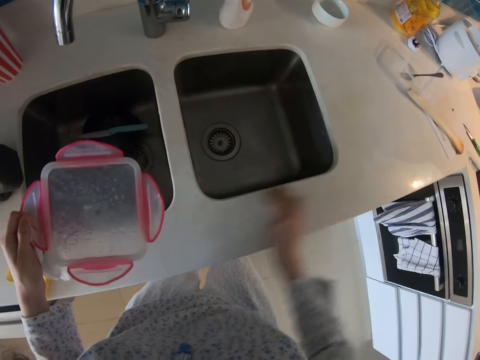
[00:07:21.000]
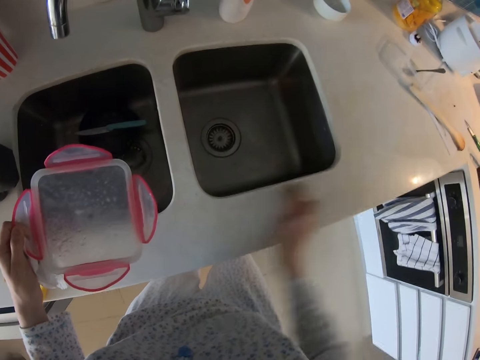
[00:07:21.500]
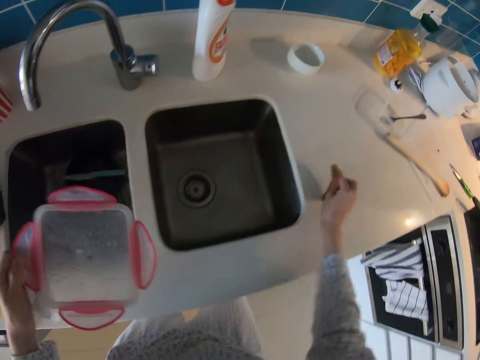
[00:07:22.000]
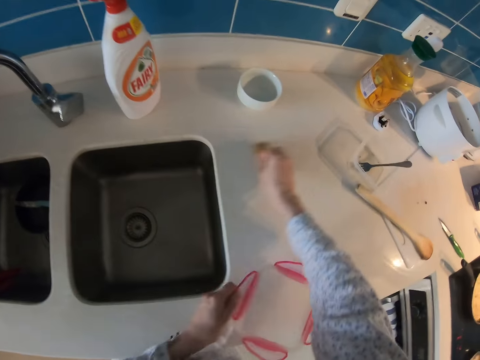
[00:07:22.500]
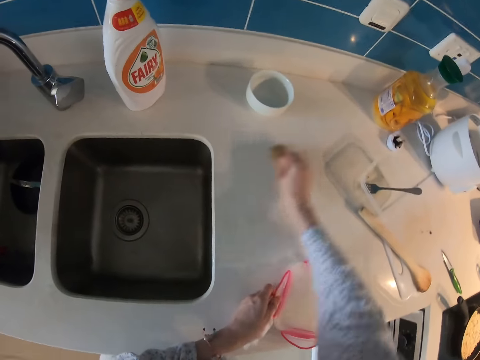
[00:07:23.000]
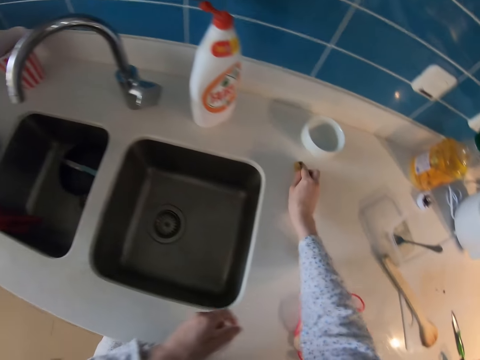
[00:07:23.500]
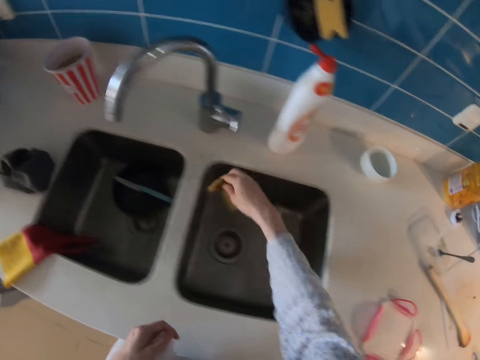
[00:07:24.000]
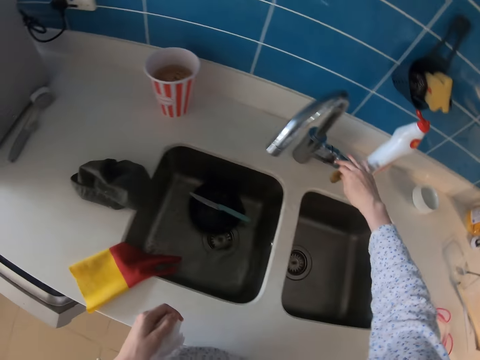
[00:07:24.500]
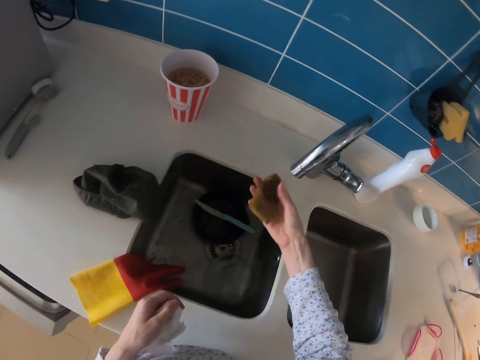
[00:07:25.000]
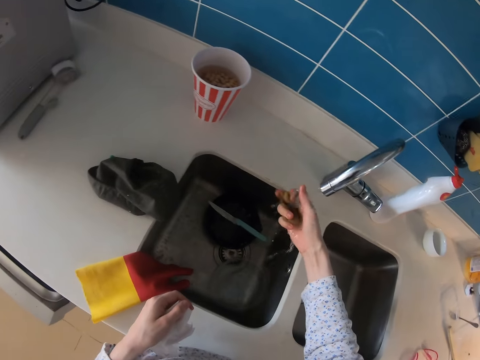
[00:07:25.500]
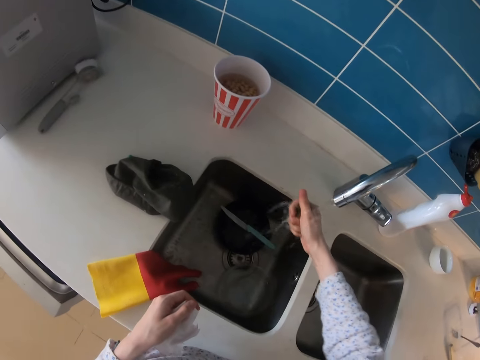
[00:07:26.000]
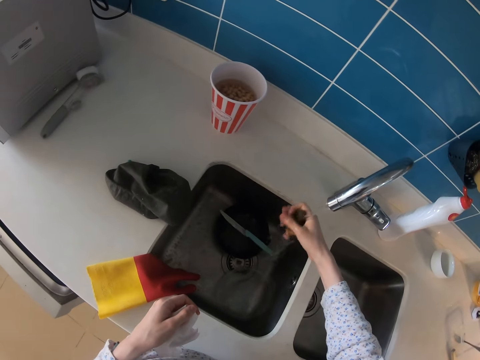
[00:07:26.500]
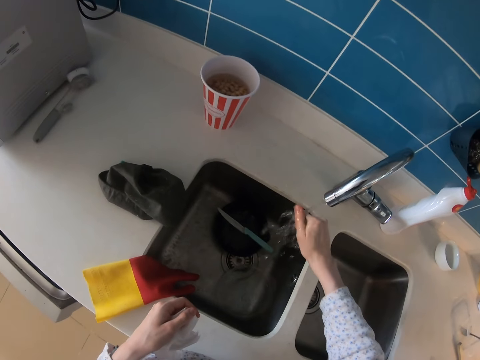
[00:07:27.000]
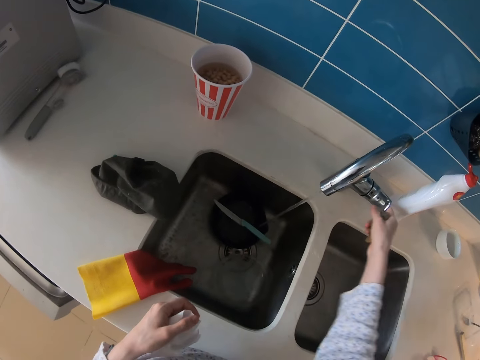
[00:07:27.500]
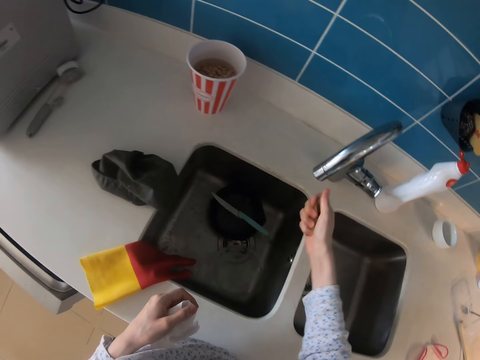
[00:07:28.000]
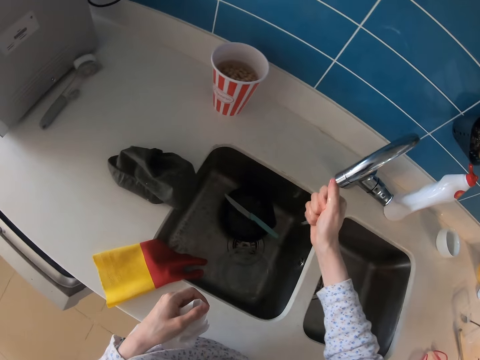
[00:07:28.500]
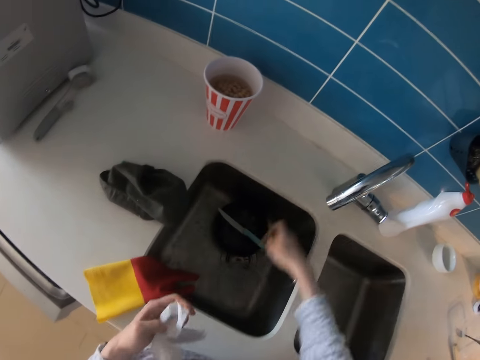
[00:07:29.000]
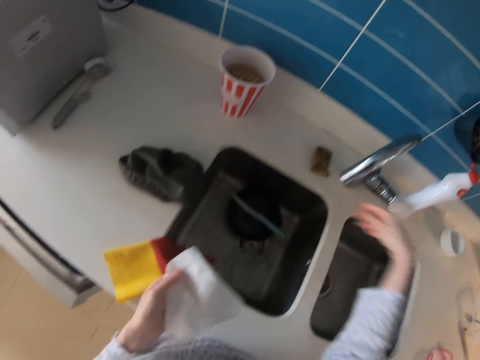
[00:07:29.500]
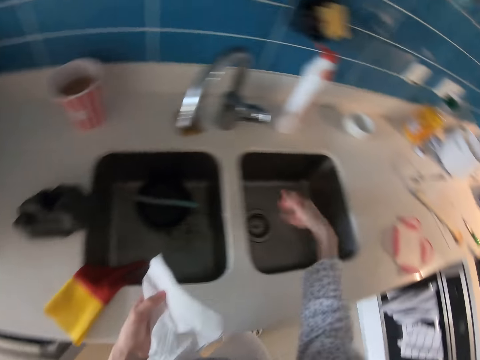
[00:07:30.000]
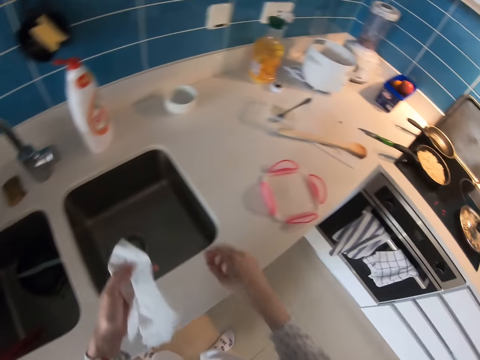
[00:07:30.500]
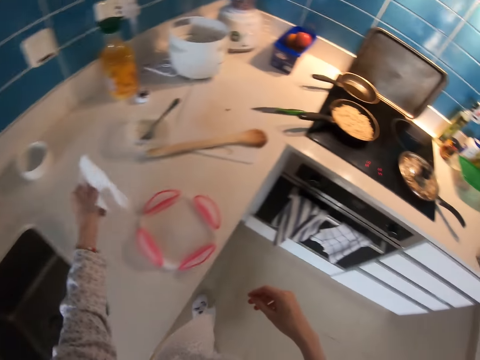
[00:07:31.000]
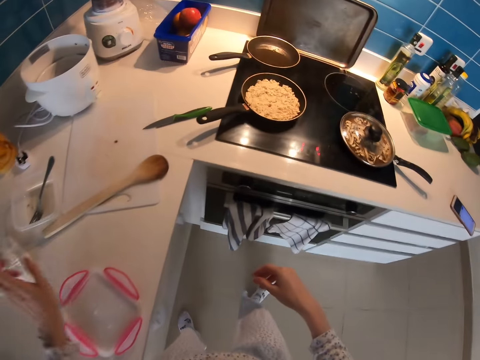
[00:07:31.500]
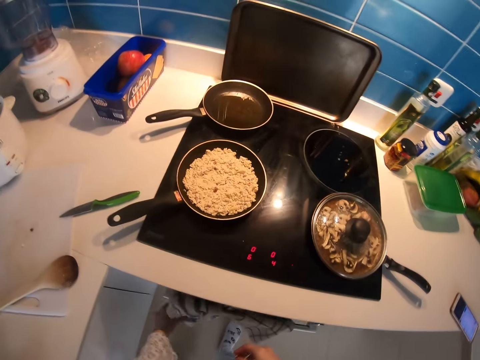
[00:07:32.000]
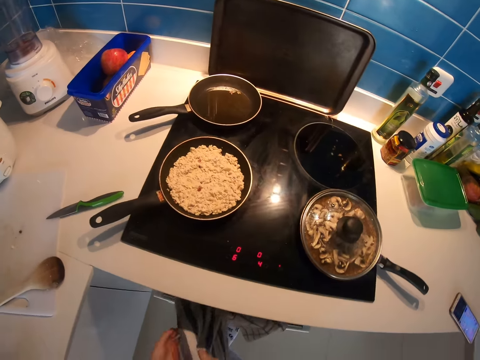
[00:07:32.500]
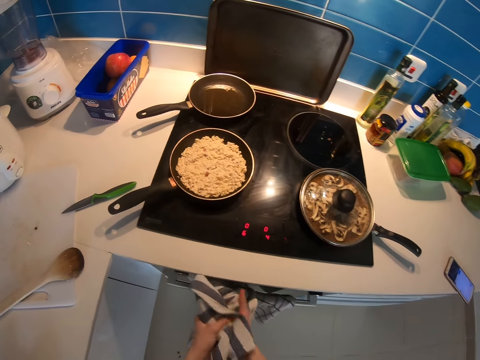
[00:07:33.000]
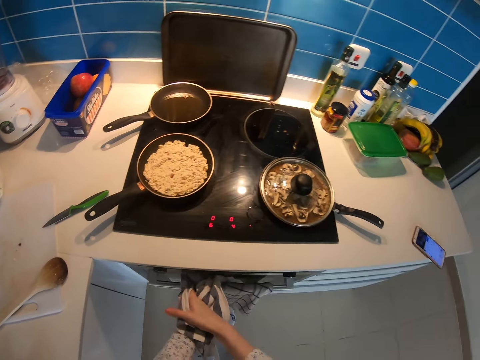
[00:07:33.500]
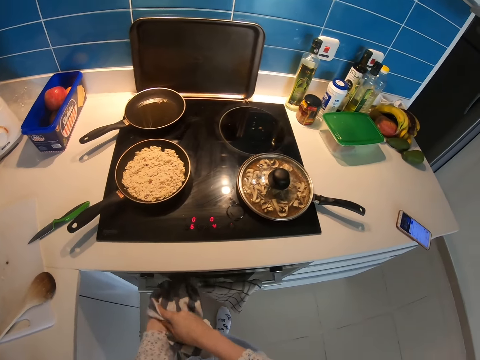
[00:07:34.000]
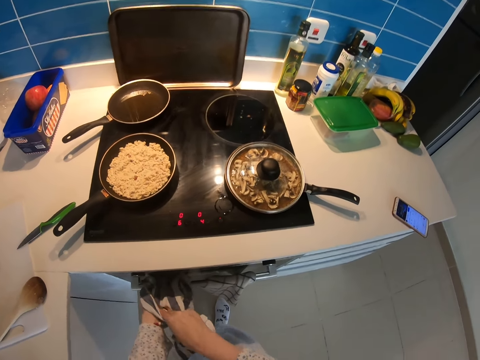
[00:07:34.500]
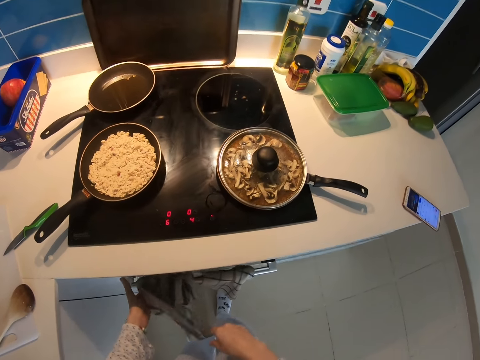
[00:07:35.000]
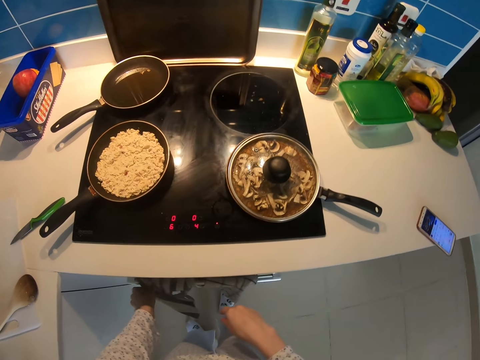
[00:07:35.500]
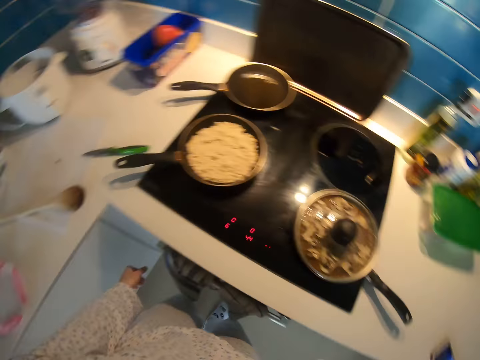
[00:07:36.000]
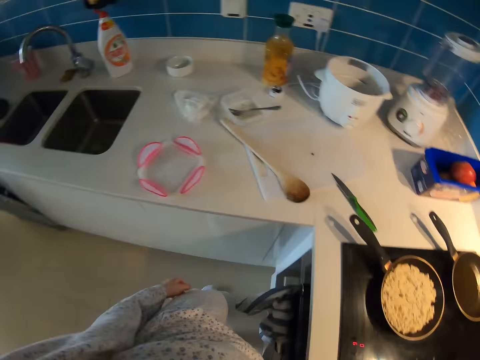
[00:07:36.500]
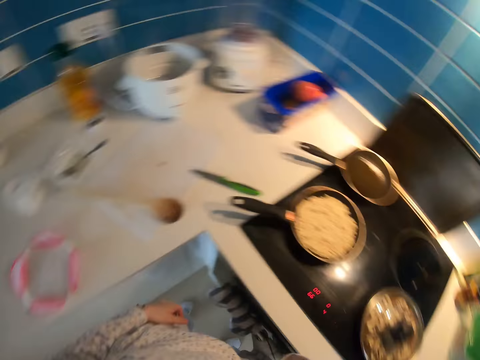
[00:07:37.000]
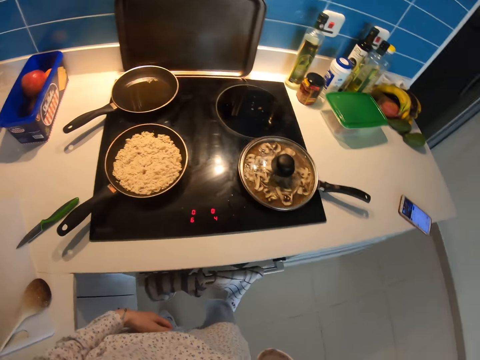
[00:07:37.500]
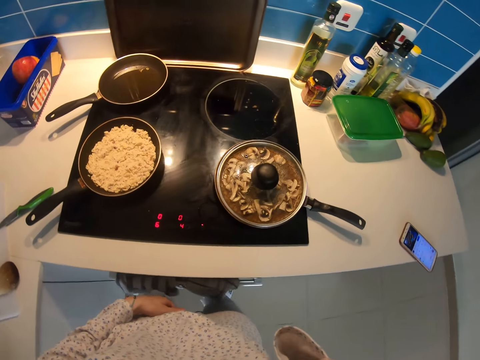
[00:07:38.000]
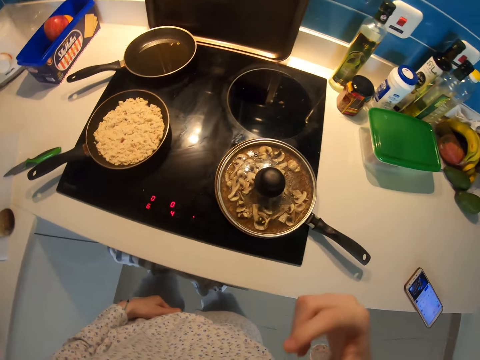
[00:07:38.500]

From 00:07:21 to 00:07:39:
The camera wearer places the lid on the counter. She turns on the tap in the sink. She washes the kitchen sponge in the sink. She squeezes the sponge. She turns off the tap in the sink. She removes water from the kitchen sponge. She places the kitchen sponge on the counter. She shakes her hand. She moves in the kitchen. She places the serviette on the counter. She wipes her hand on a towel. She turns around in the kitchen.

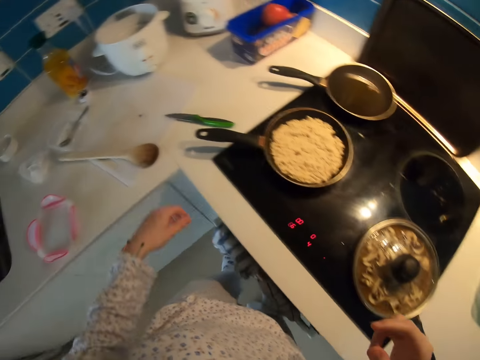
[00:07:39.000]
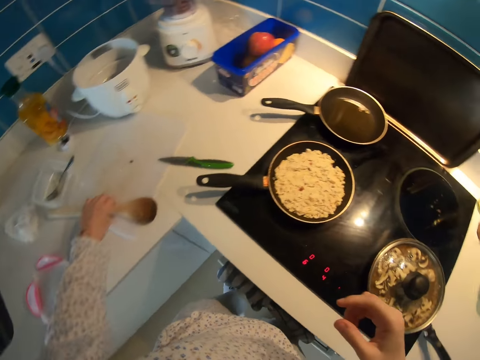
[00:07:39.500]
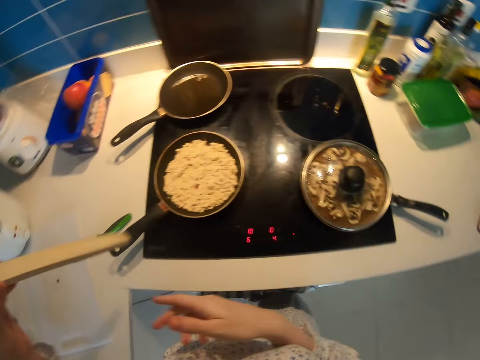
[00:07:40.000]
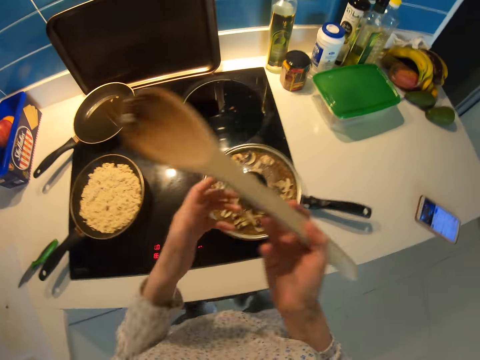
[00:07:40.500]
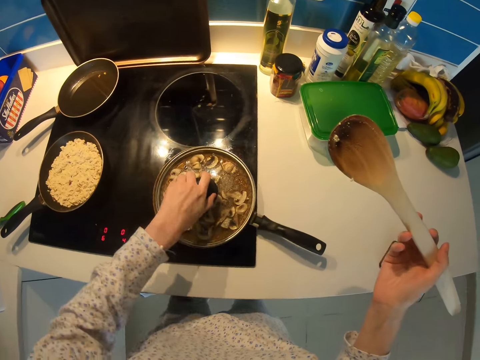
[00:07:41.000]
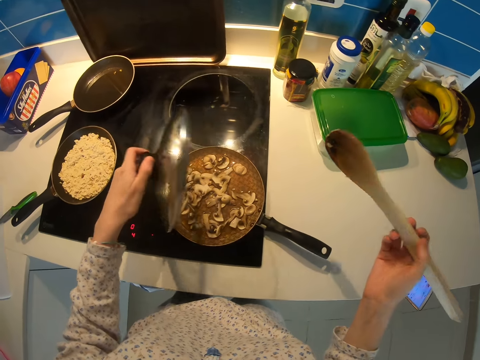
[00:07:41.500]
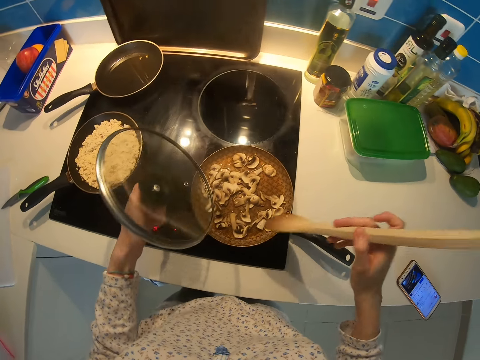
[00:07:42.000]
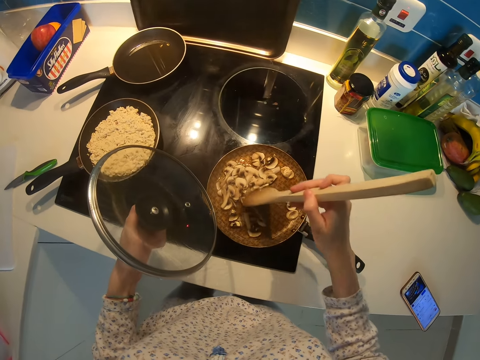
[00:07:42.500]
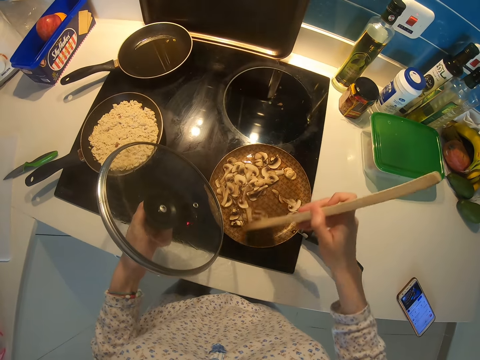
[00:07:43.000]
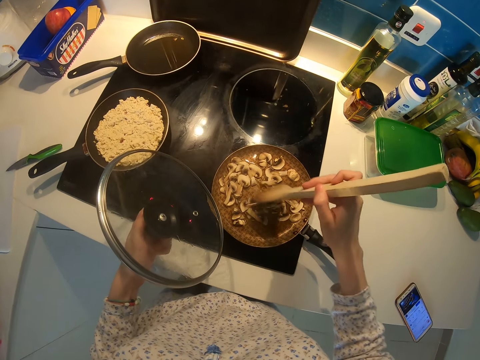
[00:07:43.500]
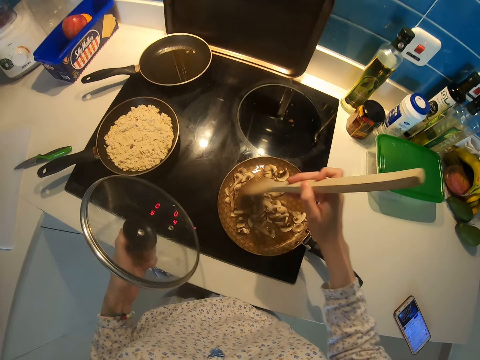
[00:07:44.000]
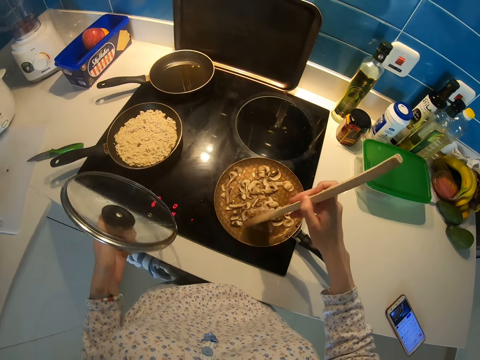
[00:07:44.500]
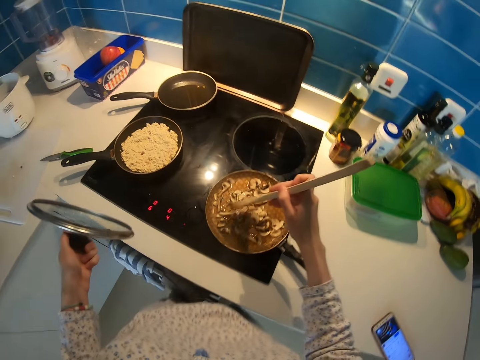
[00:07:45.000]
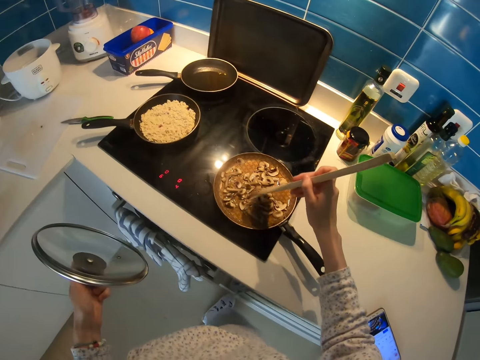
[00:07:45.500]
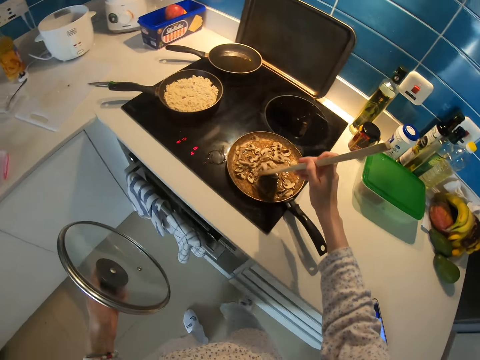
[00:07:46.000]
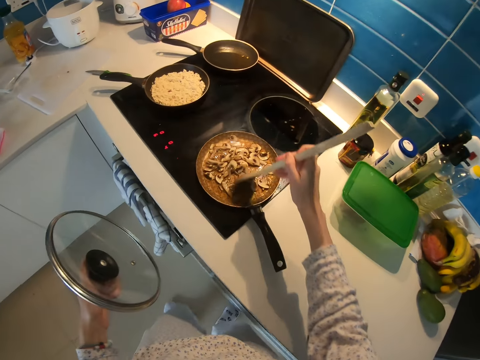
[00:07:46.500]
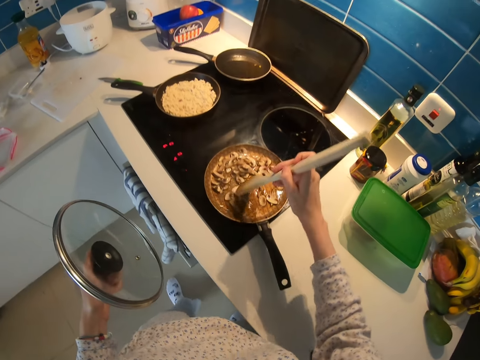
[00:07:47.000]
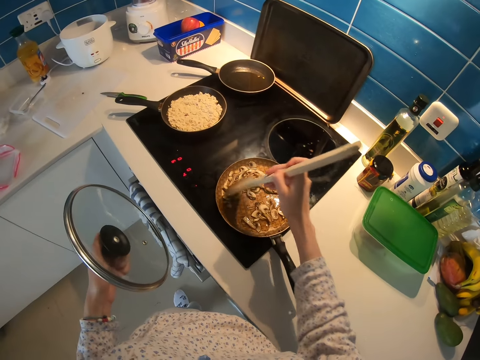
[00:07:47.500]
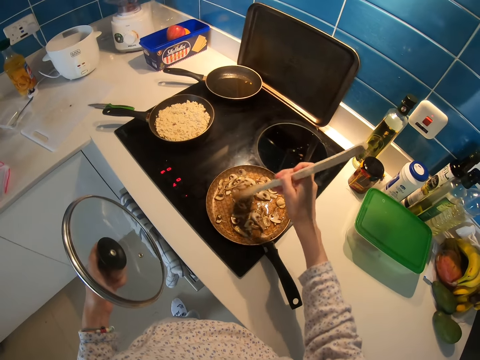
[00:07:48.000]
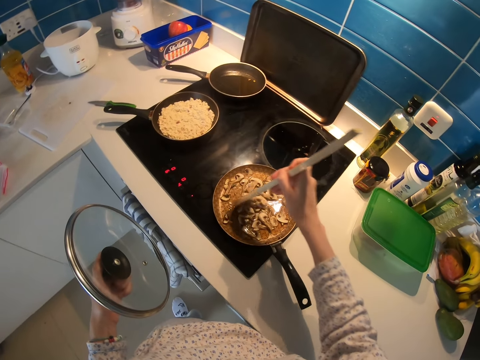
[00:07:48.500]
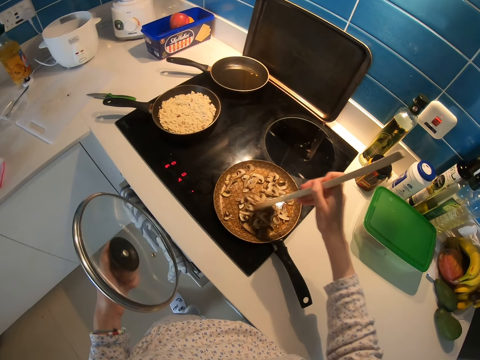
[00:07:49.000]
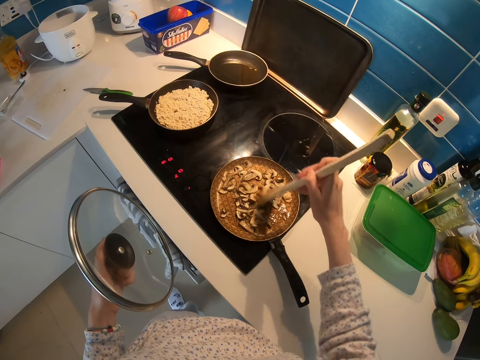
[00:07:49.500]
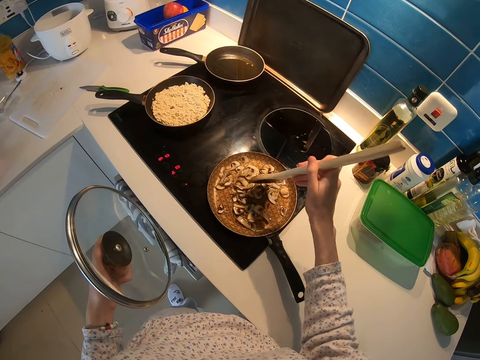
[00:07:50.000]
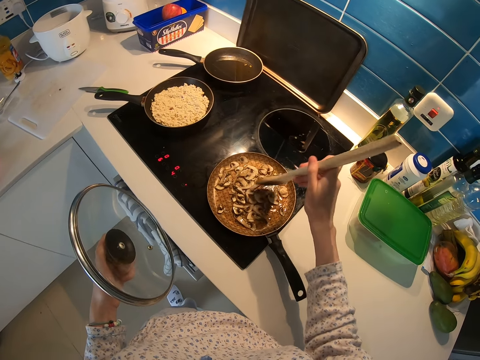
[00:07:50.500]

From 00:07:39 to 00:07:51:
The camera wearer picks up the cooking spoon from the counter. They hold the wooden cooking spoon. They open the lid of a frying pan. They hold the lid. They mix the food in the frying pan.
